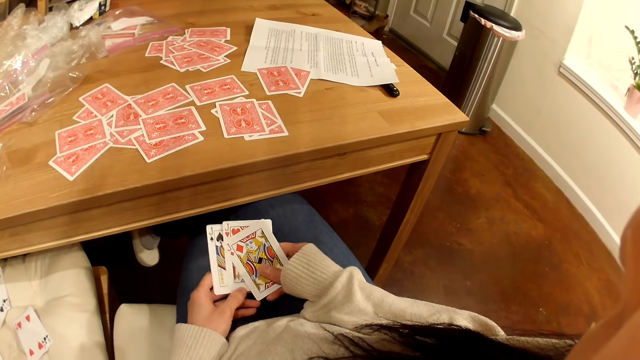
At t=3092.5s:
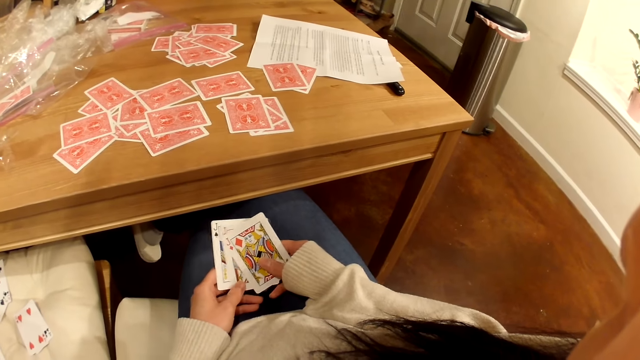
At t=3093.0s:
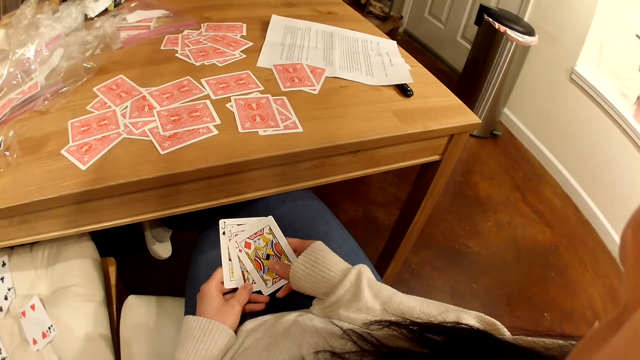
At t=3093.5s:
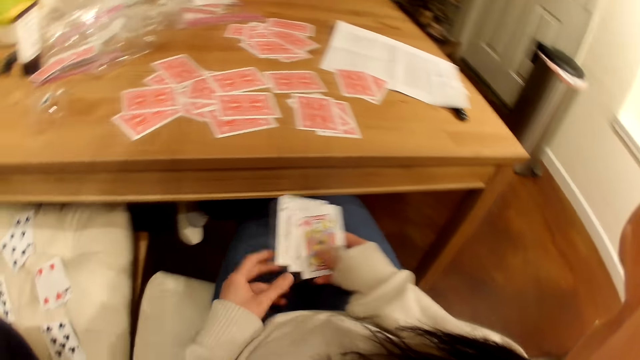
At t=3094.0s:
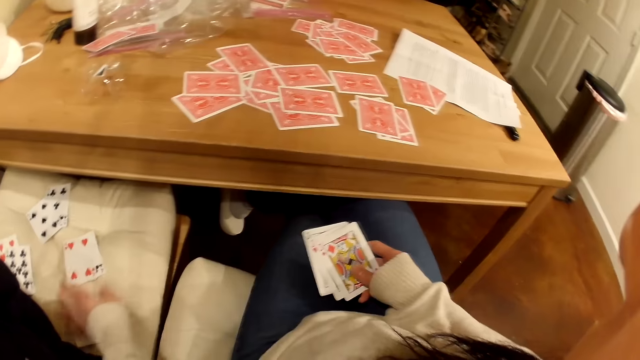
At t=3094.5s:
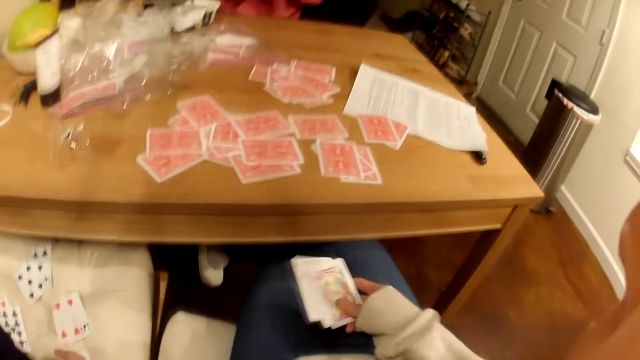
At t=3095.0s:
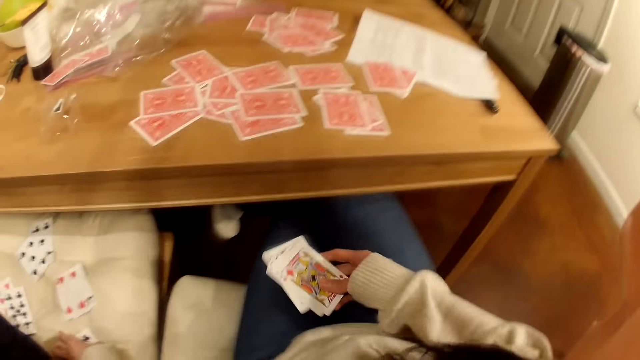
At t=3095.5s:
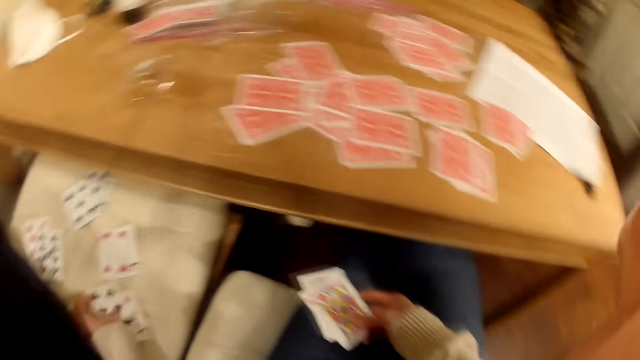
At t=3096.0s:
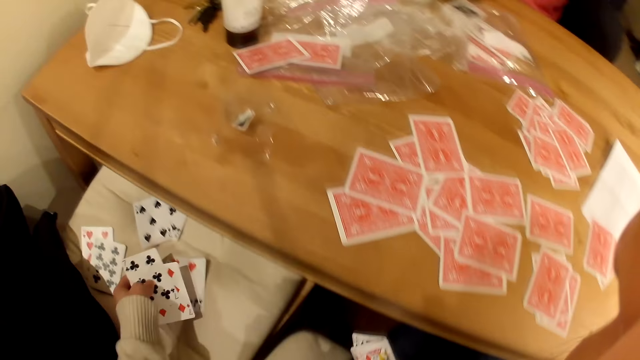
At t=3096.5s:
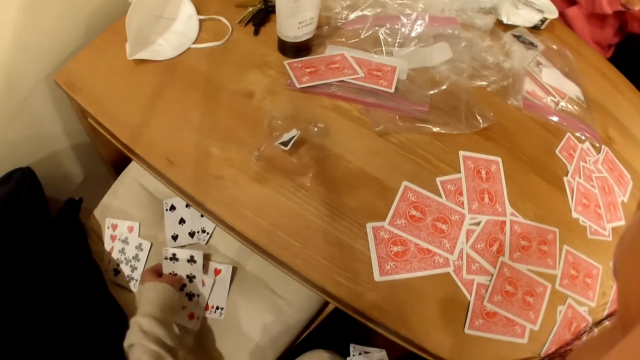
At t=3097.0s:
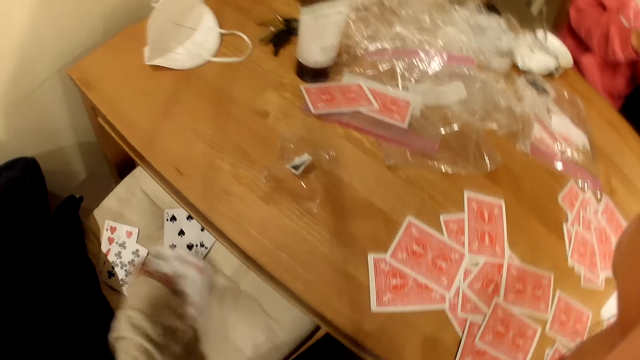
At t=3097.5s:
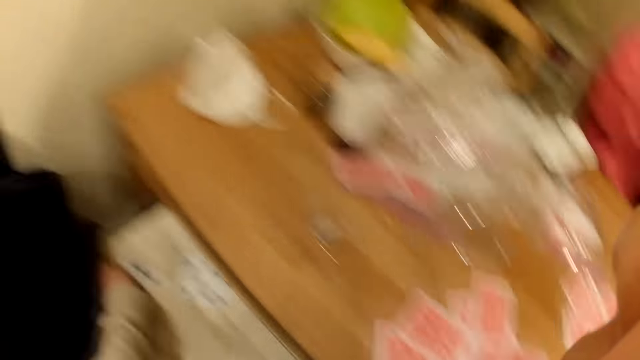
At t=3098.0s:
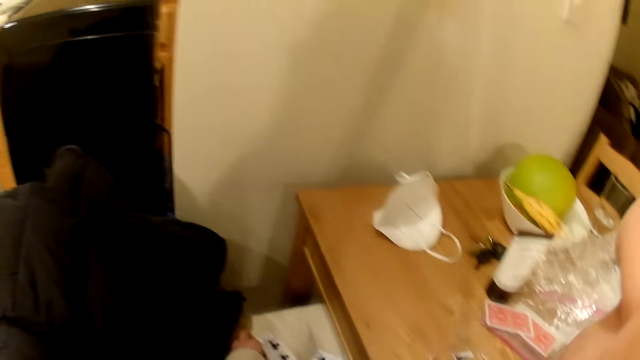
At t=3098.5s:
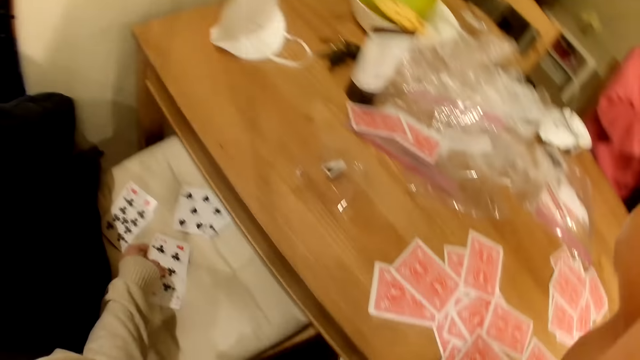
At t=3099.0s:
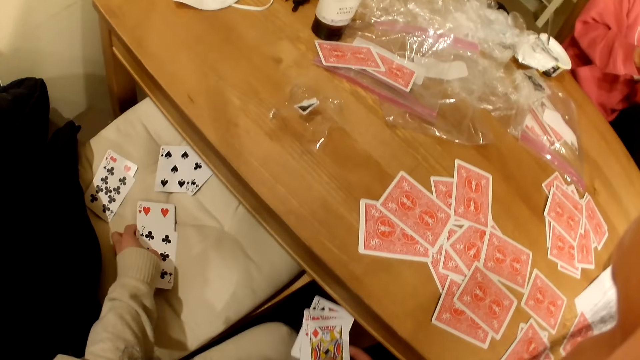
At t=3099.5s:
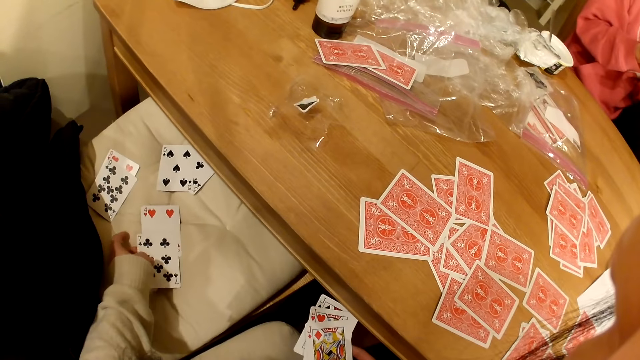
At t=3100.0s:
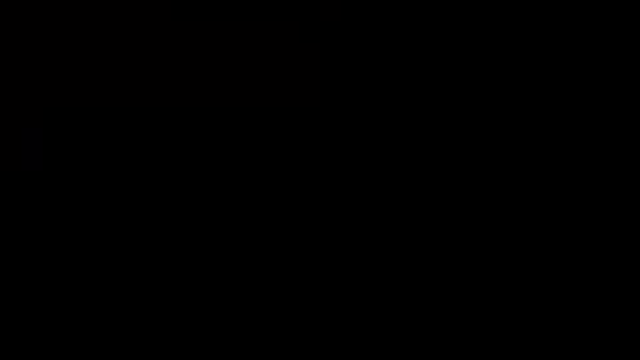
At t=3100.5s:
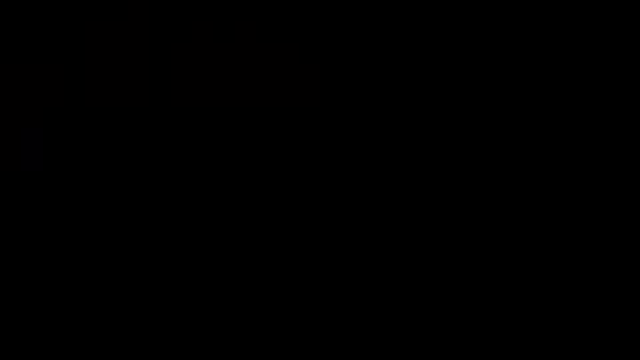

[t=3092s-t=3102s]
The camera wearer collects the cards from the chair. They talk to a woman.

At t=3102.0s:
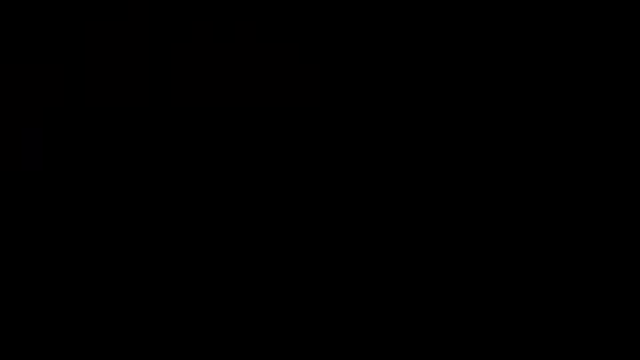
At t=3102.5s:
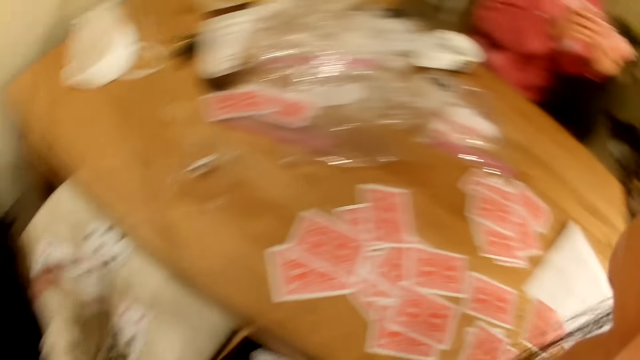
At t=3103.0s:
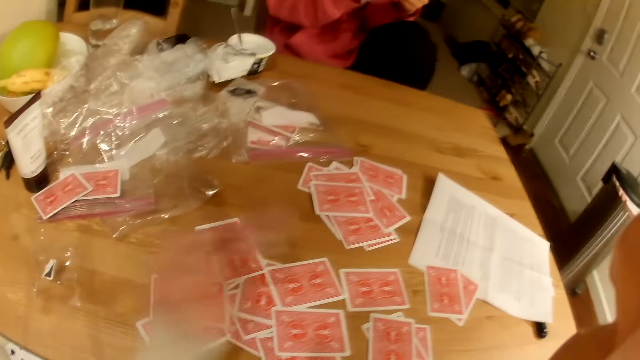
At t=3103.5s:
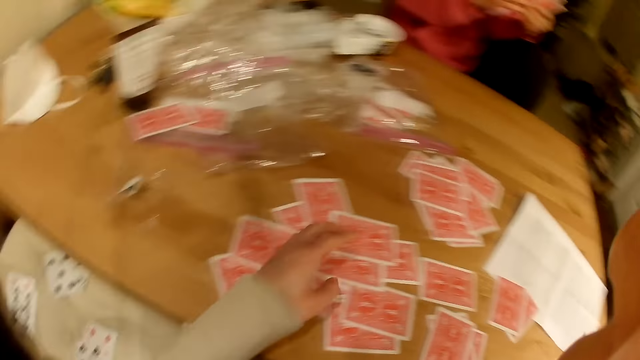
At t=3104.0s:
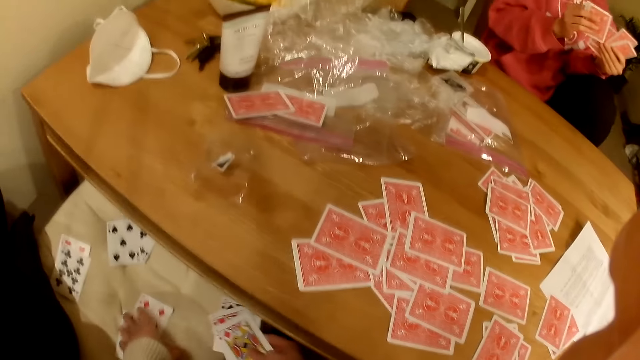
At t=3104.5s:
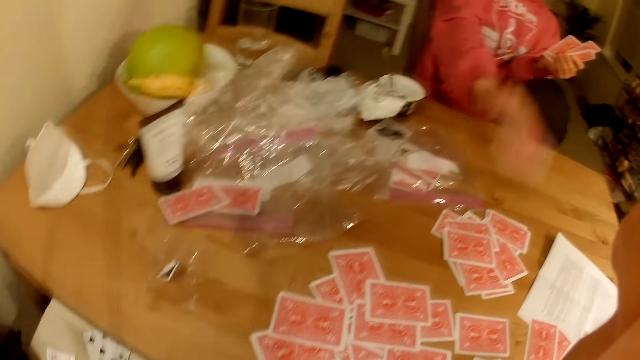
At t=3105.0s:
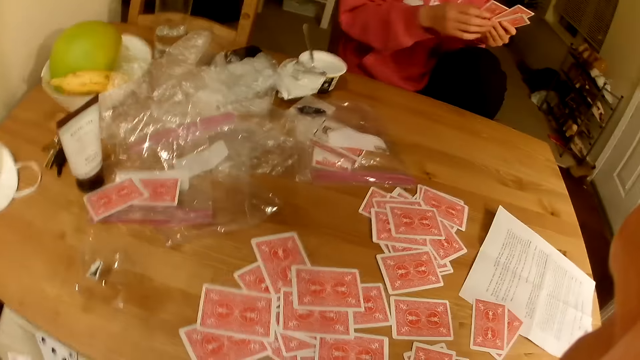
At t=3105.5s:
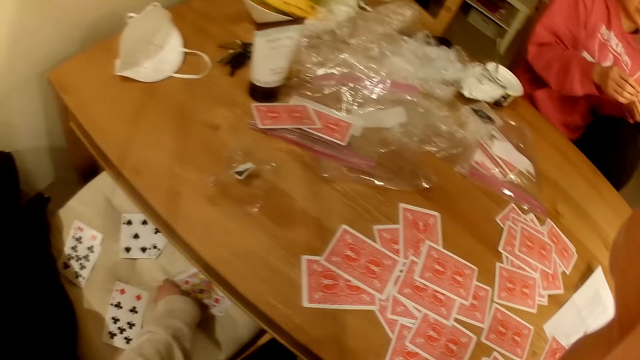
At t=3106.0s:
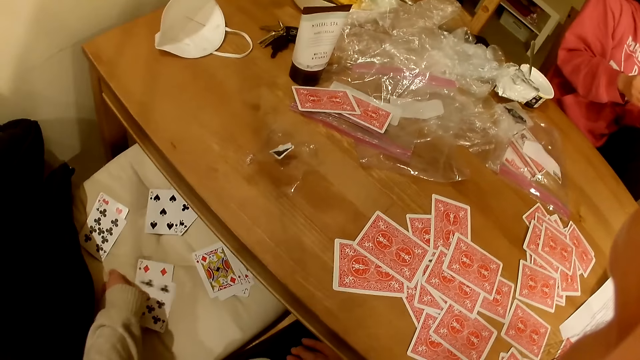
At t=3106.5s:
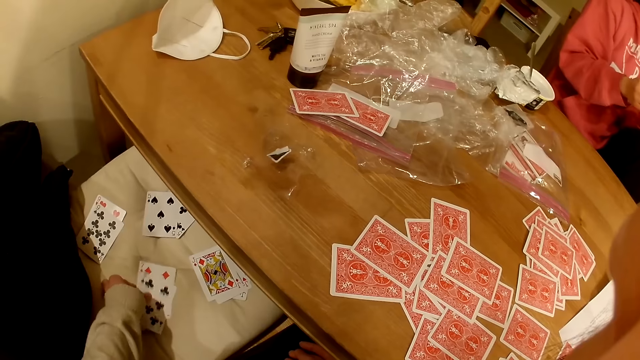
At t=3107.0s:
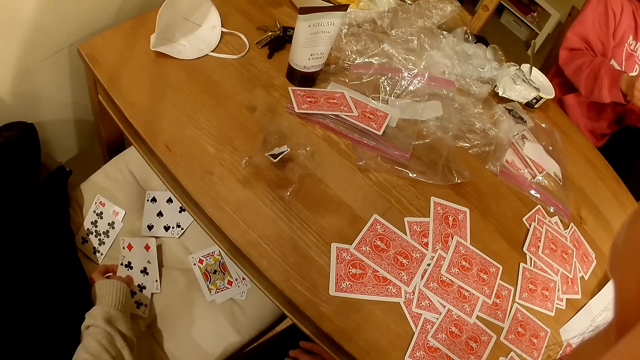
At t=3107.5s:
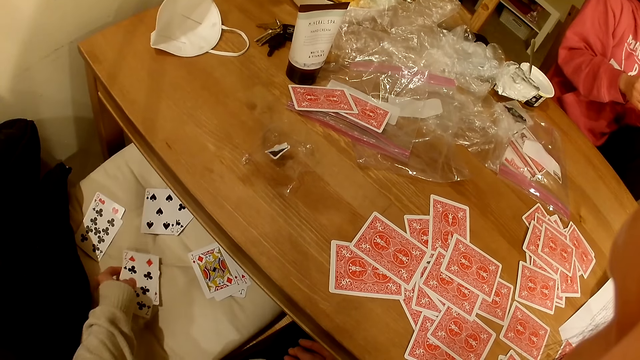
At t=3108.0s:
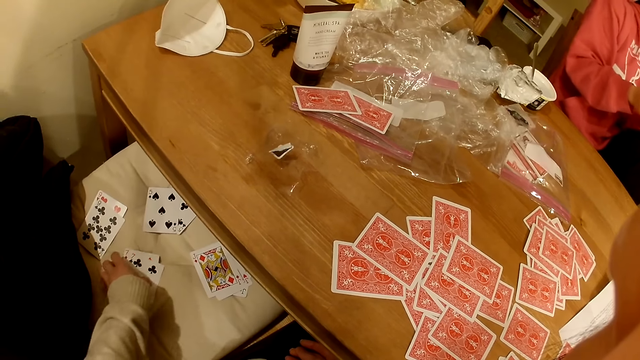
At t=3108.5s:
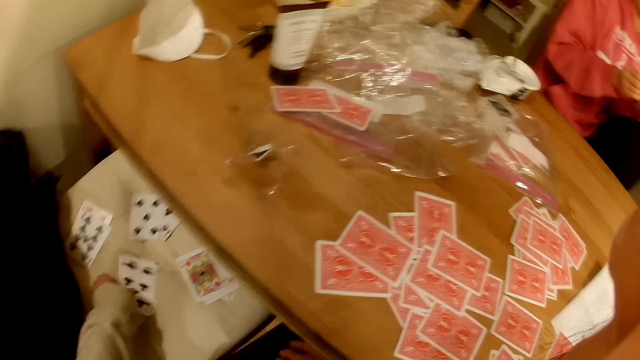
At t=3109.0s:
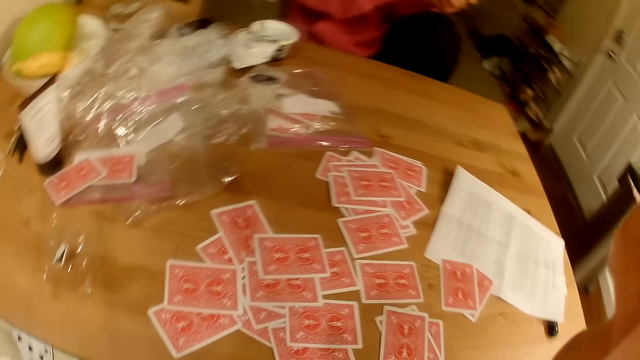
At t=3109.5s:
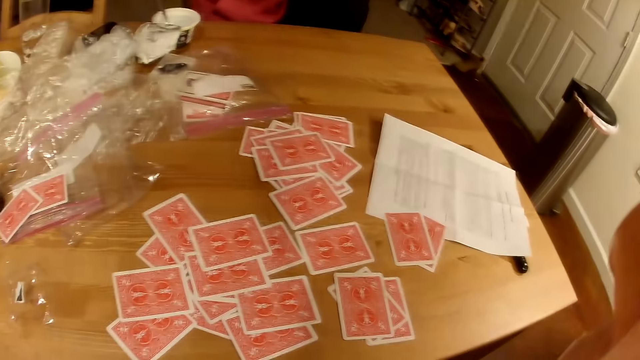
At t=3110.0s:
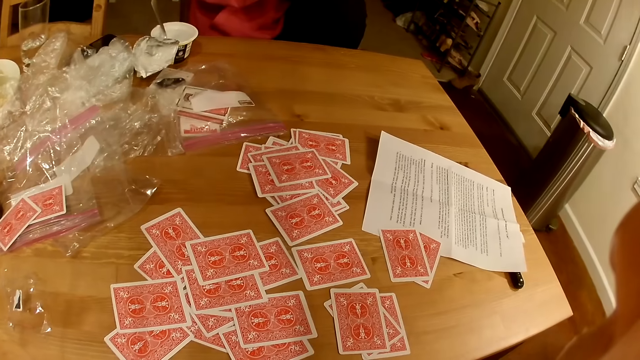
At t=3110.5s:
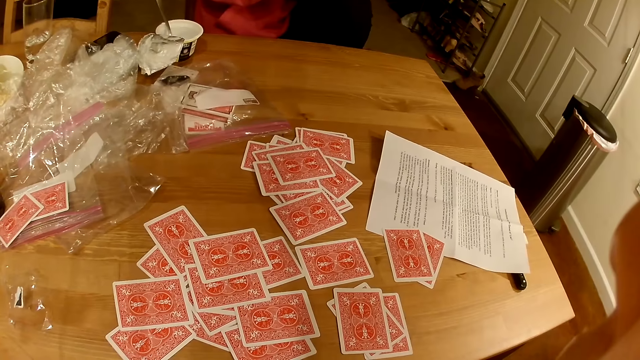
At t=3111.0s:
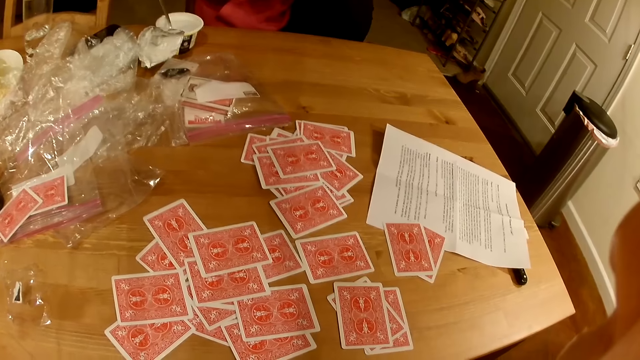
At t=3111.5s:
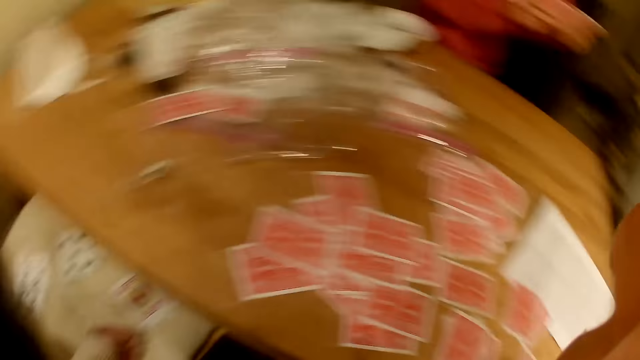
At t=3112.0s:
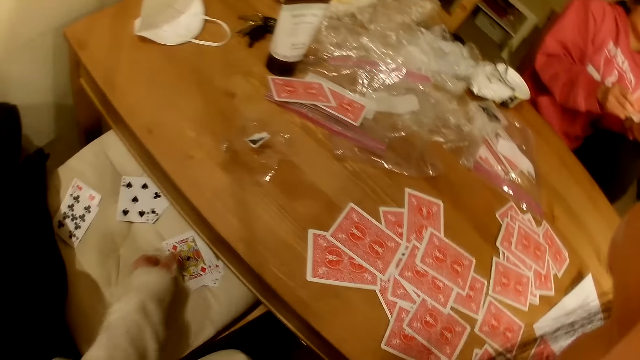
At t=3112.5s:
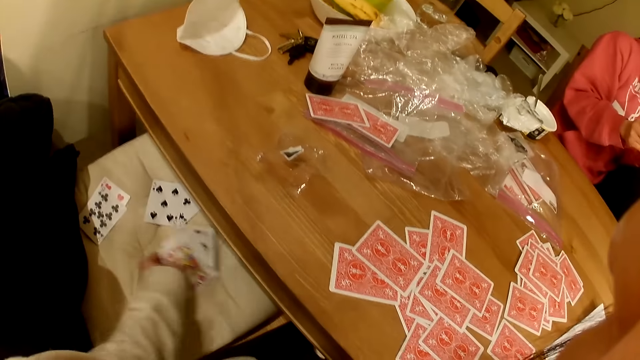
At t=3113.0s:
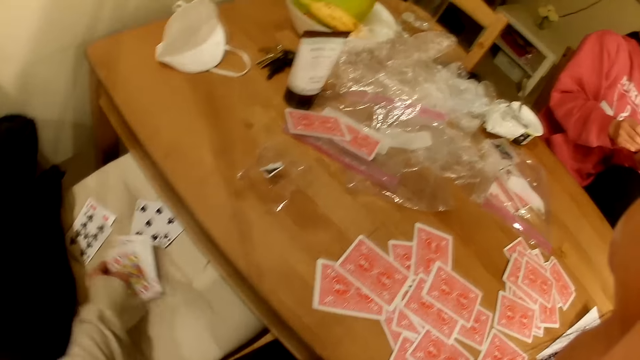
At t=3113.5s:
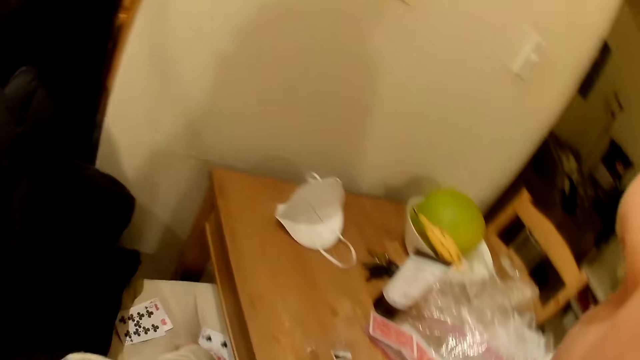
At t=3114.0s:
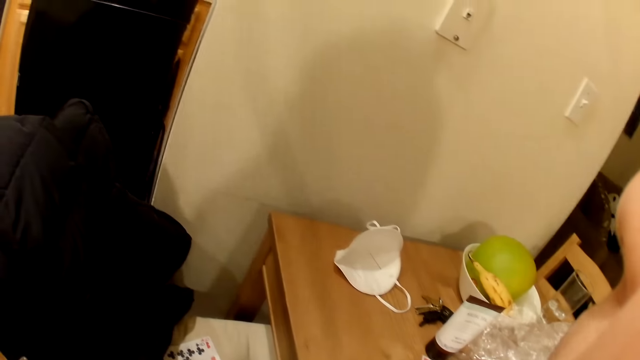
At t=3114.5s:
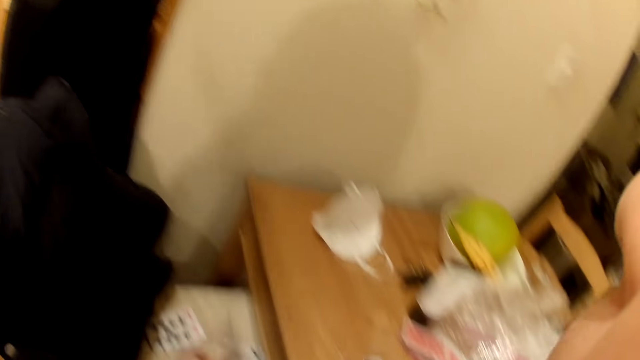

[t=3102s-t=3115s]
The camera wearer moves the cards to the table. They play a card game with a woman. The woman throws the cards on the table and talks to the camera wearer. The camera wearer inspects the cards on the chair. The woman talks to the camera wearer. The camera wearer places the cards on the table, picks up the cards, and talks to the woman.
